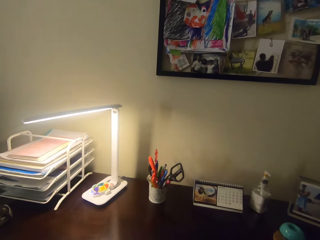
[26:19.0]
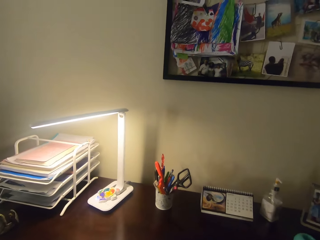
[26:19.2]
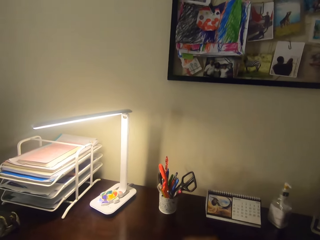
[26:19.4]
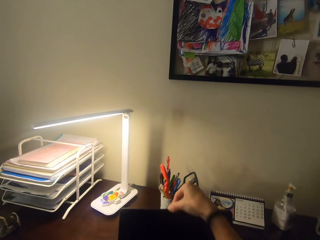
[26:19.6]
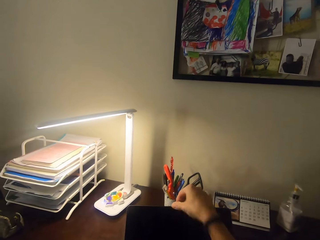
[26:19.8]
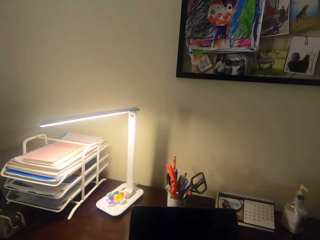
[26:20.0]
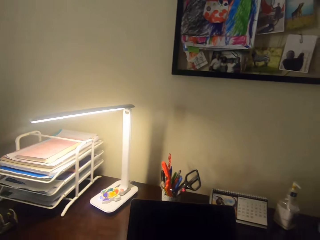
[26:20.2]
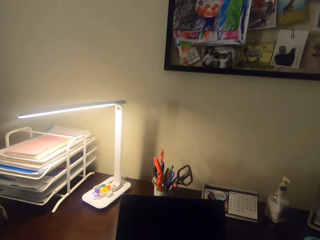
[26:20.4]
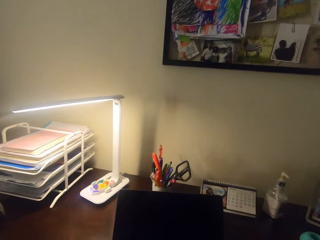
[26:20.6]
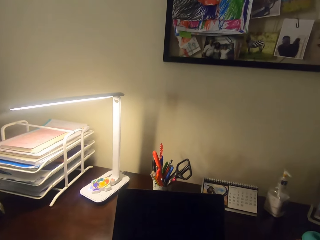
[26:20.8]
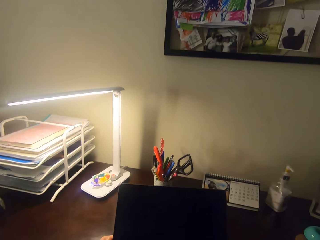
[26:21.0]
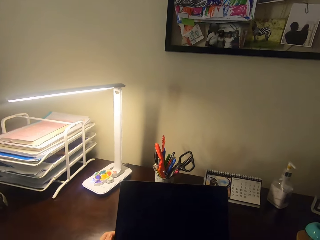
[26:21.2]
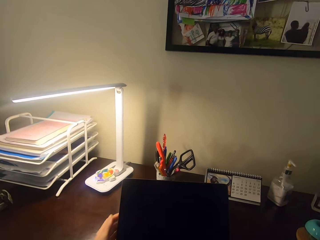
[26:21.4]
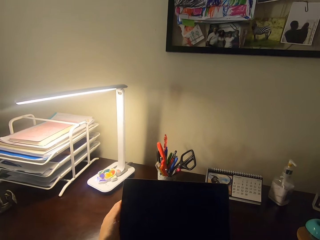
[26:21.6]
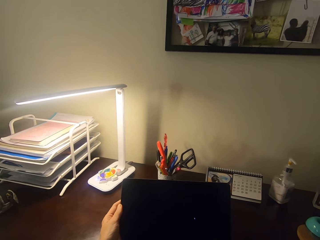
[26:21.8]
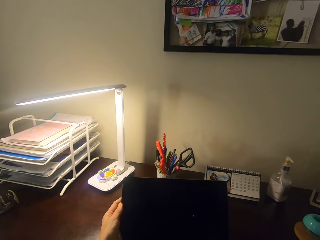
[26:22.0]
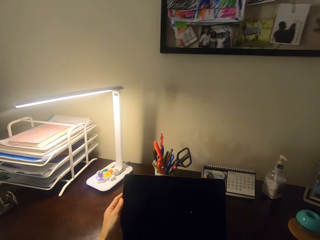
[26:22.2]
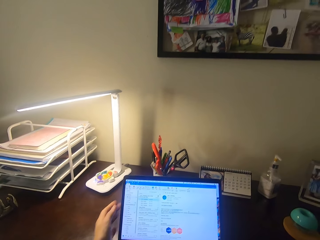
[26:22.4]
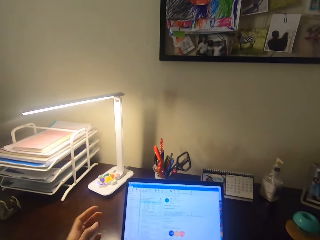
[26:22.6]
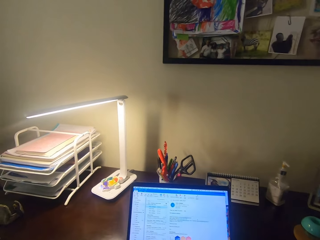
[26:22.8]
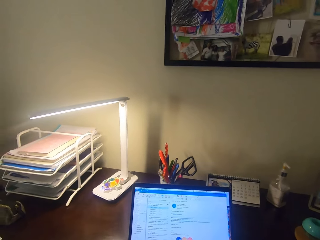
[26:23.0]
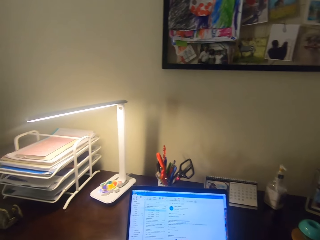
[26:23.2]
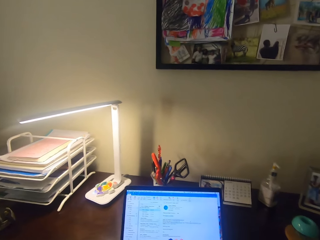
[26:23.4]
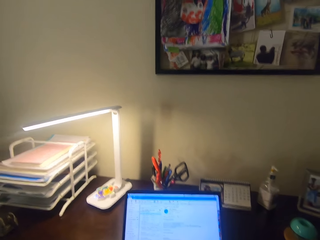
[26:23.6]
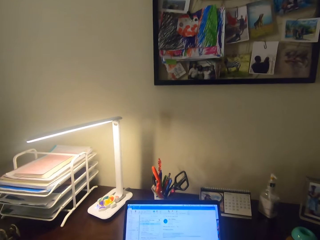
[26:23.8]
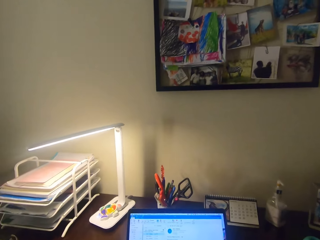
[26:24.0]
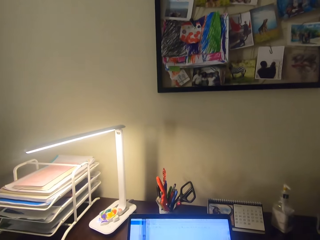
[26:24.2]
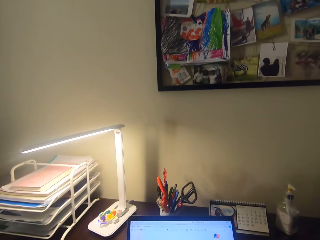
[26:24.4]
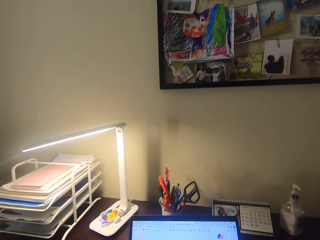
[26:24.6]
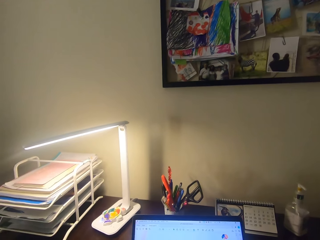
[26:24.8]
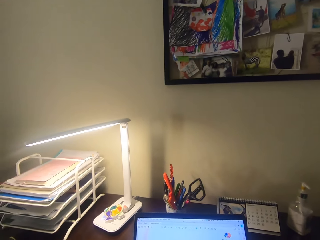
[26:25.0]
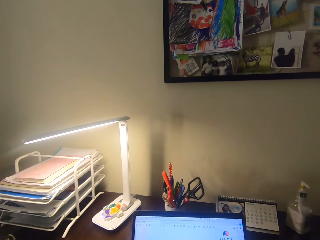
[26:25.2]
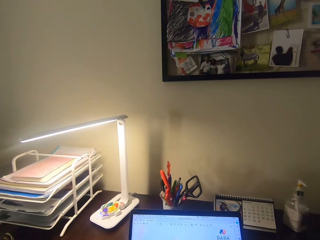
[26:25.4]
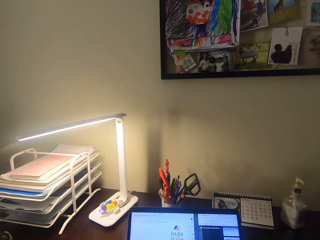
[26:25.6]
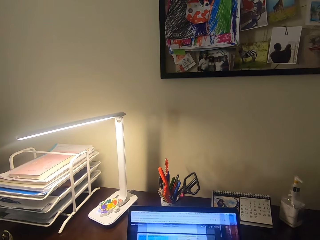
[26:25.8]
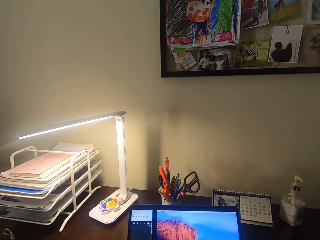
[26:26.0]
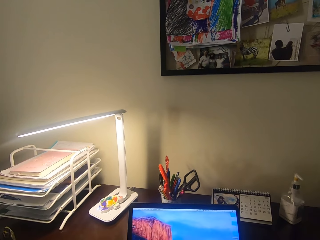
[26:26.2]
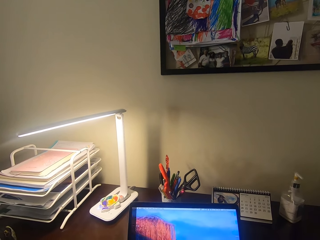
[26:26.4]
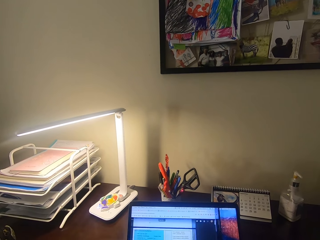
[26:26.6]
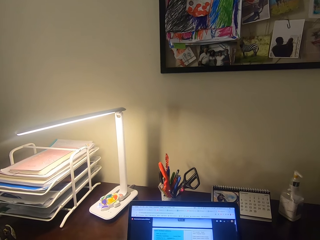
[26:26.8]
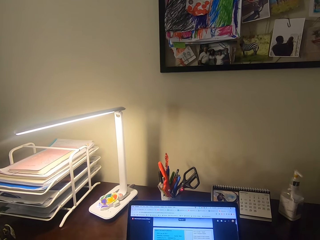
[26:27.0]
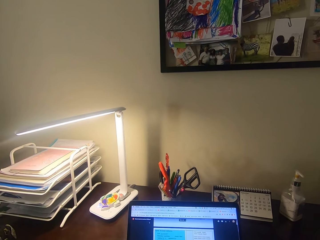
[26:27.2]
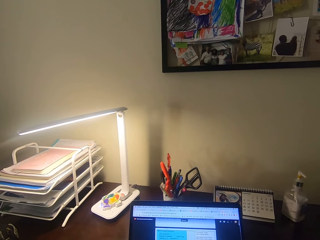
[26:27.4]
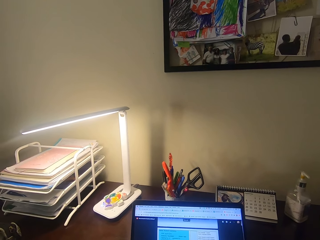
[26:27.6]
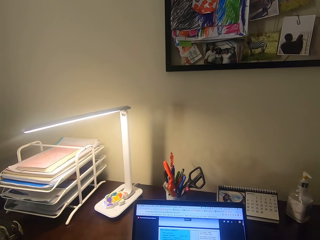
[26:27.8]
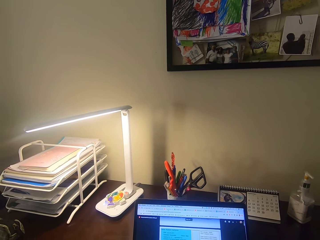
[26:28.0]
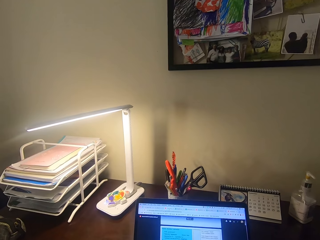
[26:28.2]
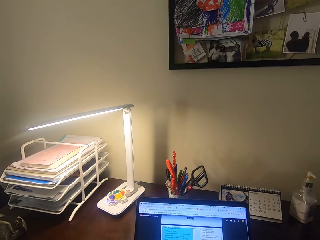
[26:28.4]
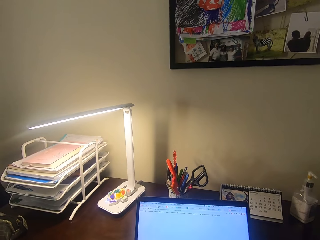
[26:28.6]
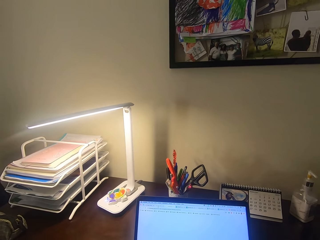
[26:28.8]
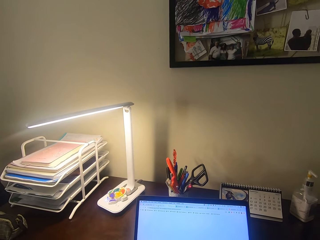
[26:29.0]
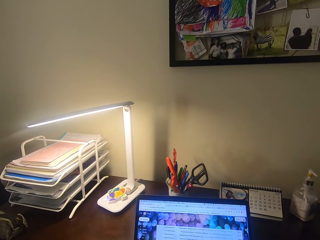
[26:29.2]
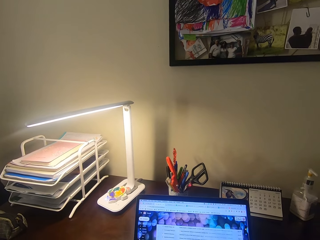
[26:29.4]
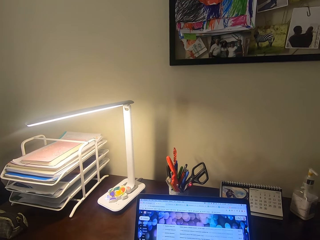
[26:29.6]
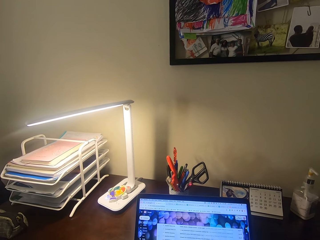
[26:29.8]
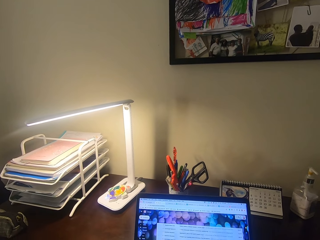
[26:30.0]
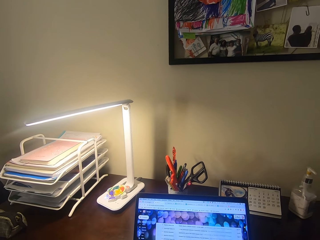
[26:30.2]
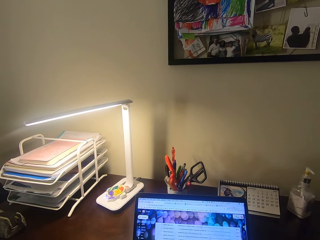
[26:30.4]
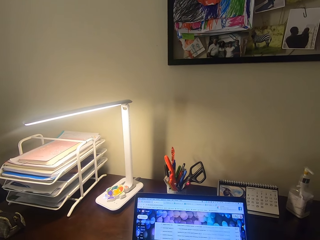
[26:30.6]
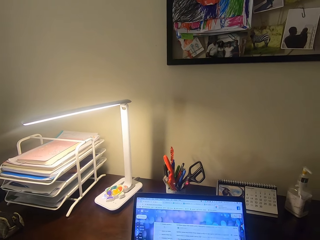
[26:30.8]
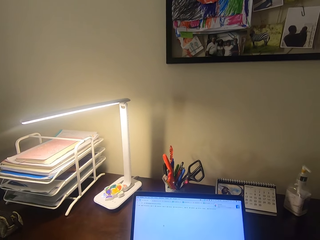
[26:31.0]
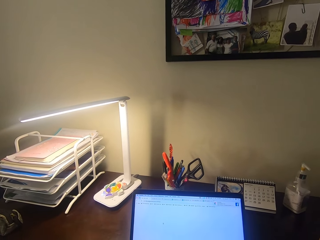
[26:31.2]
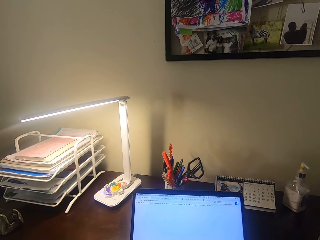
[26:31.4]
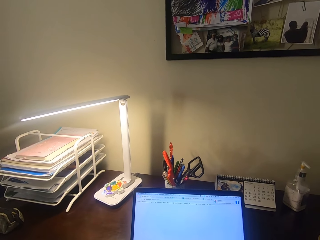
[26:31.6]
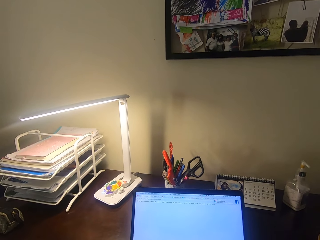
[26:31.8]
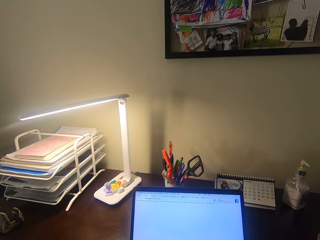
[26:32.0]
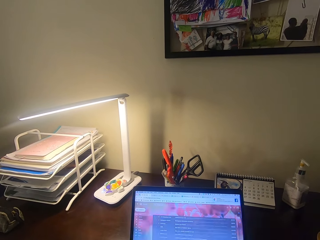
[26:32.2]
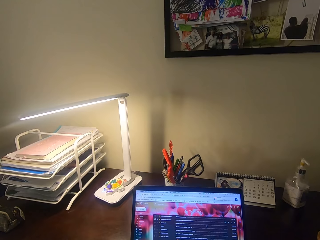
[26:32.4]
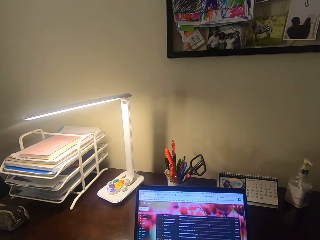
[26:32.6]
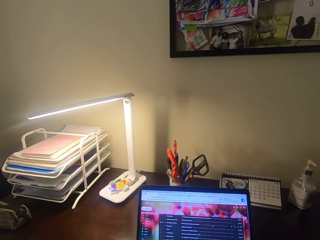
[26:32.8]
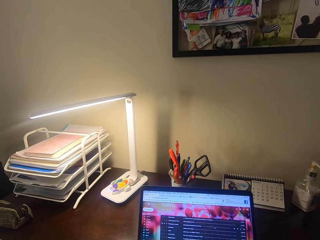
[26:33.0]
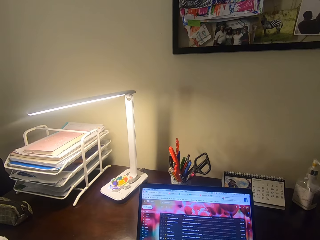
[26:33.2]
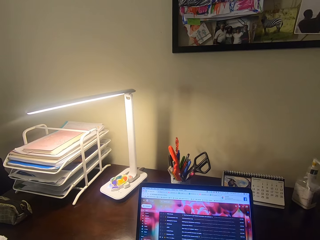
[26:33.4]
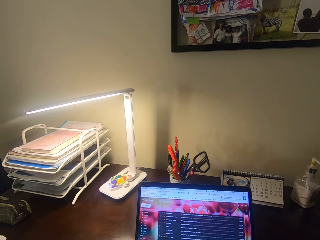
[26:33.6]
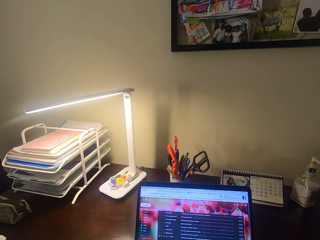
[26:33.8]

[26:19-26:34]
The camera wearer opens a laptop. They turn on the laptop. They stare at the laptop. They operate the laptop.

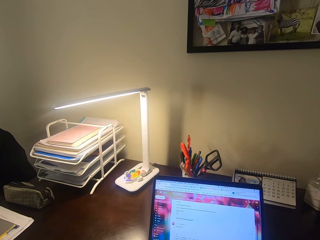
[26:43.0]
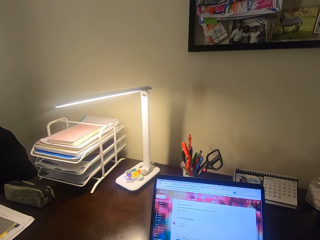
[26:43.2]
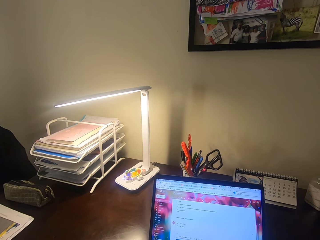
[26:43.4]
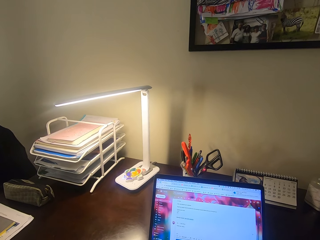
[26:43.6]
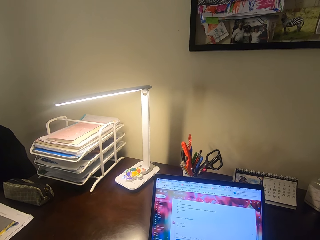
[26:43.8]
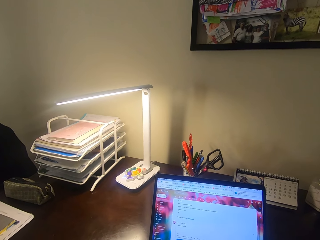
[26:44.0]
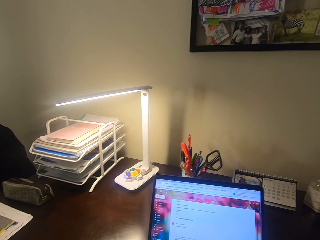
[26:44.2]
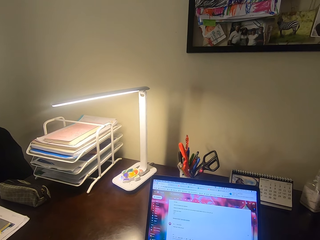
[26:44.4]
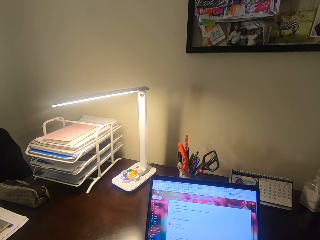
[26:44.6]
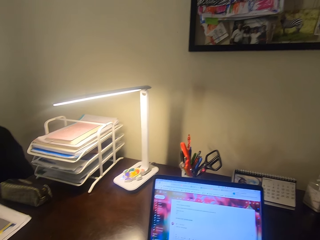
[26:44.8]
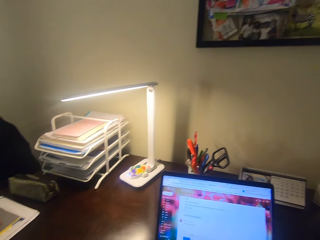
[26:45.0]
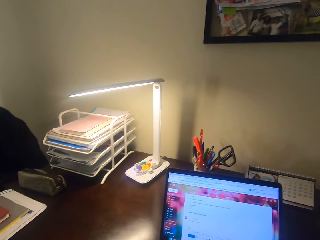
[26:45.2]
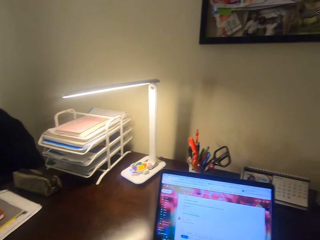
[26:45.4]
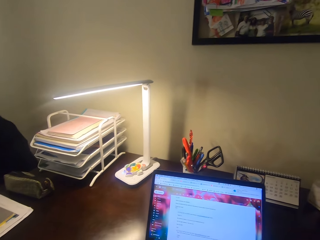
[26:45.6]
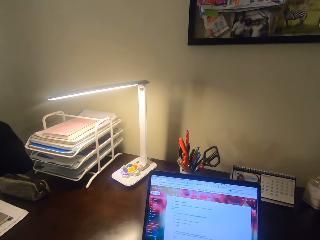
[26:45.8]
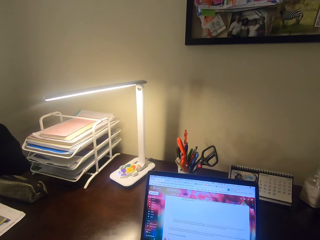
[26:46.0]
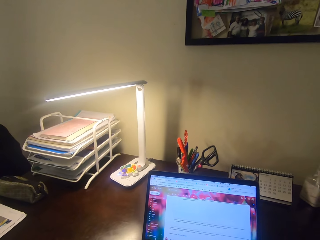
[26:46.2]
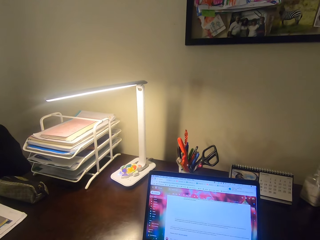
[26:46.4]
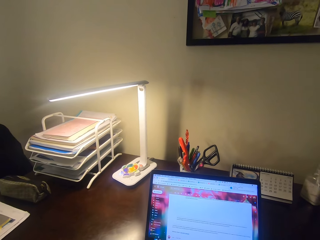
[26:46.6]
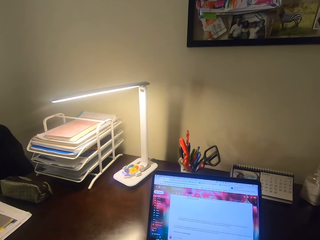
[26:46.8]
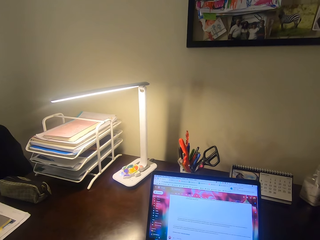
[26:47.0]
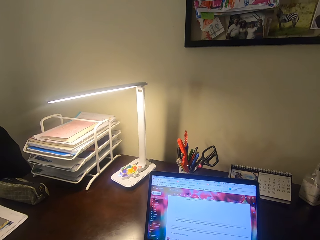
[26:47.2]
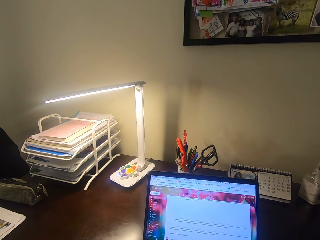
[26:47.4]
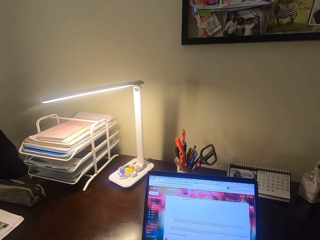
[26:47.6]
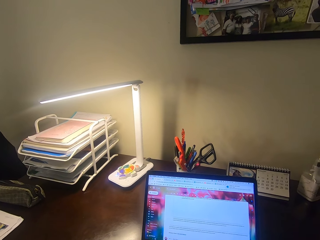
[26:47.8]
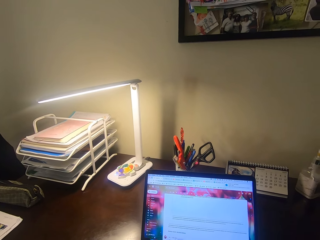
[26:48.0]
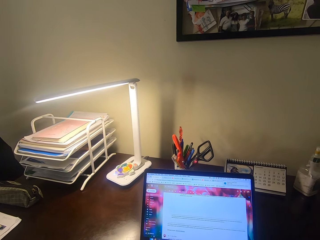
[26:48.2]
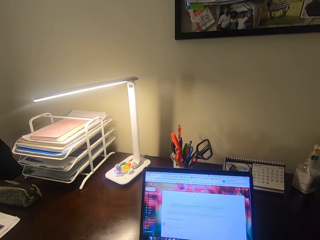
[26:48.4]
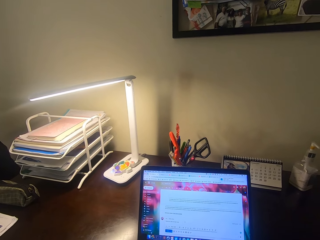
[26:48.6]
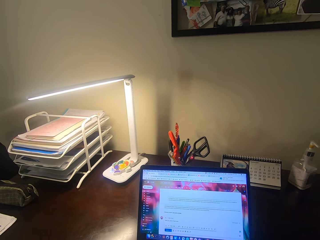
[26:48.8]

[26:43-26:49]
The camera wearer types on a keyboard. They use a laptop.
